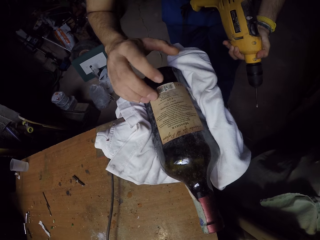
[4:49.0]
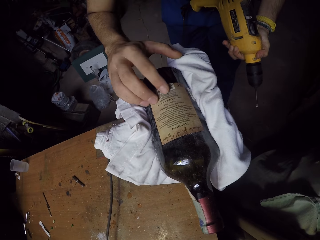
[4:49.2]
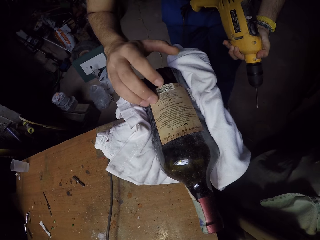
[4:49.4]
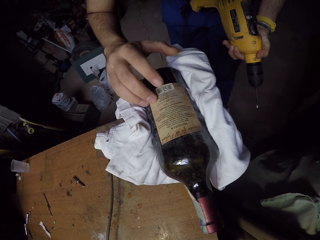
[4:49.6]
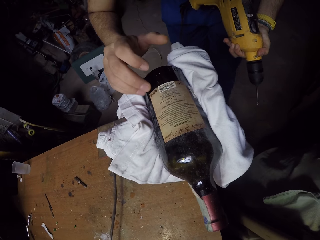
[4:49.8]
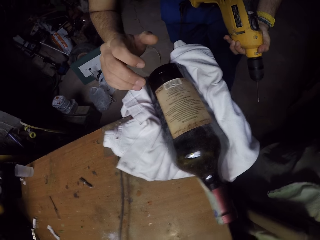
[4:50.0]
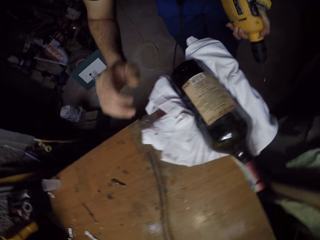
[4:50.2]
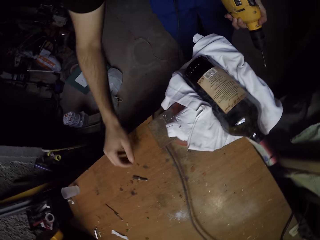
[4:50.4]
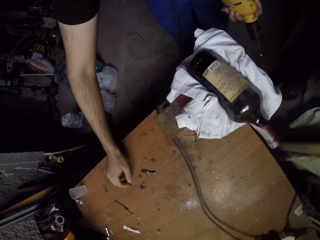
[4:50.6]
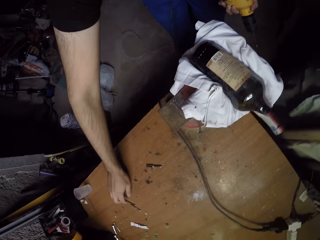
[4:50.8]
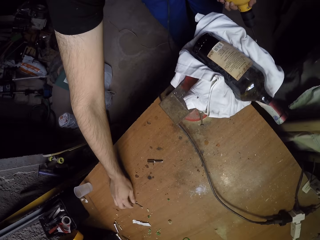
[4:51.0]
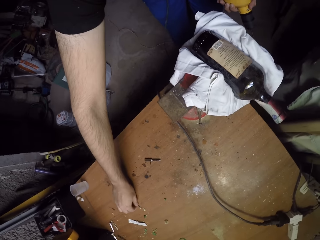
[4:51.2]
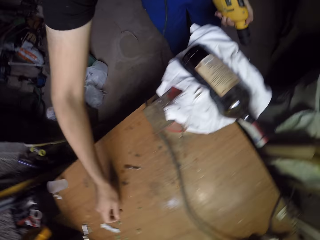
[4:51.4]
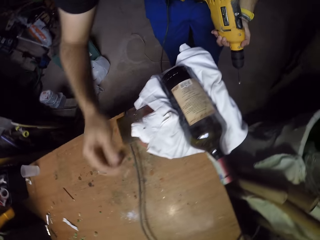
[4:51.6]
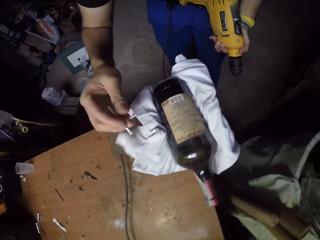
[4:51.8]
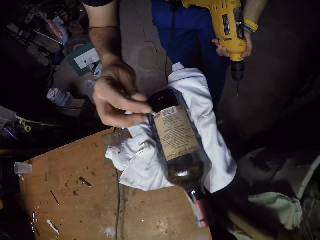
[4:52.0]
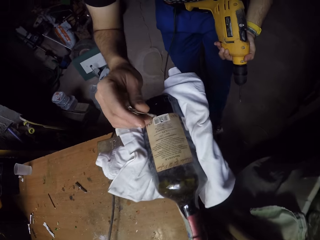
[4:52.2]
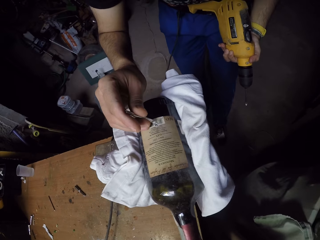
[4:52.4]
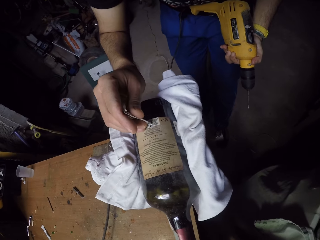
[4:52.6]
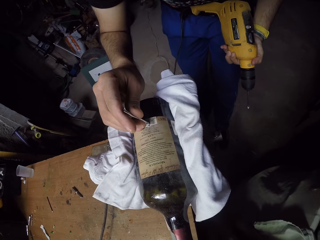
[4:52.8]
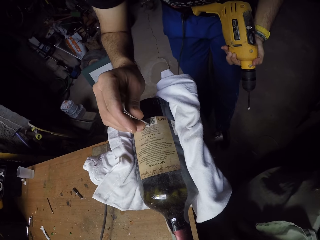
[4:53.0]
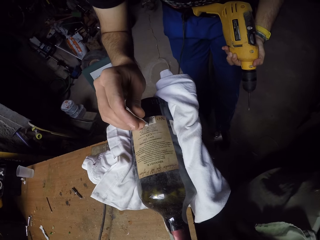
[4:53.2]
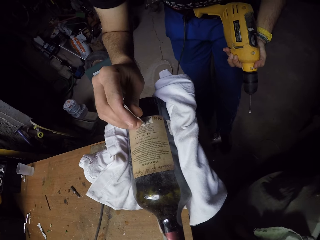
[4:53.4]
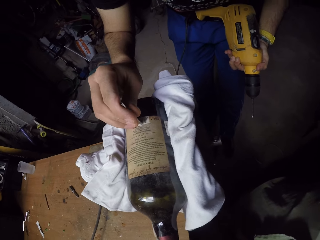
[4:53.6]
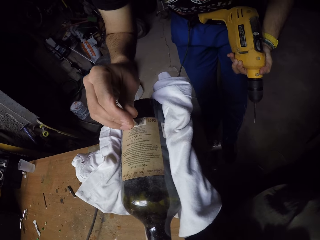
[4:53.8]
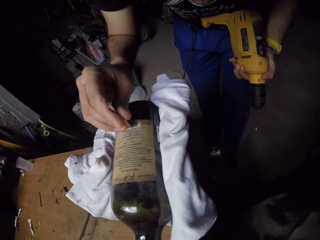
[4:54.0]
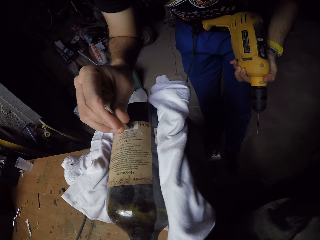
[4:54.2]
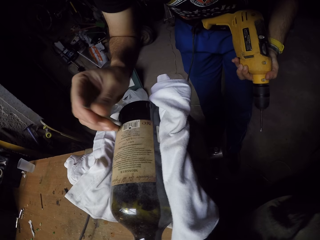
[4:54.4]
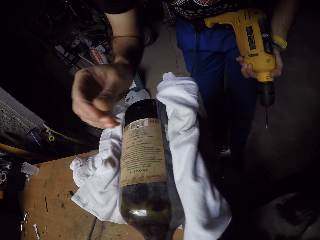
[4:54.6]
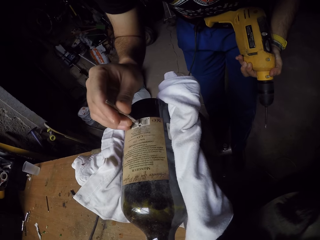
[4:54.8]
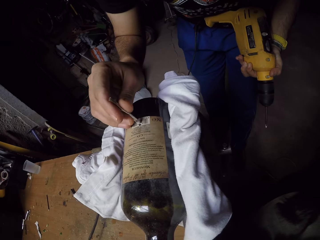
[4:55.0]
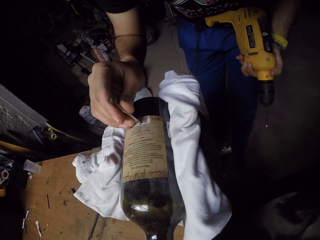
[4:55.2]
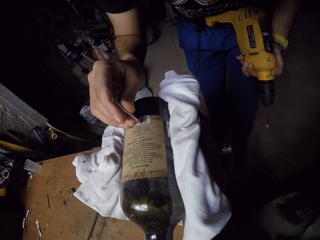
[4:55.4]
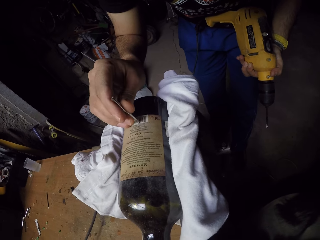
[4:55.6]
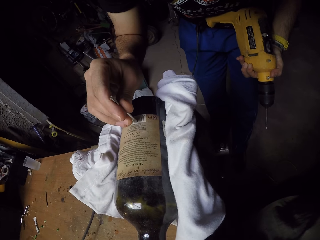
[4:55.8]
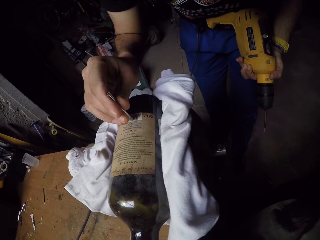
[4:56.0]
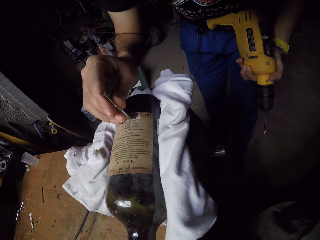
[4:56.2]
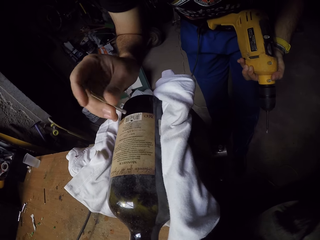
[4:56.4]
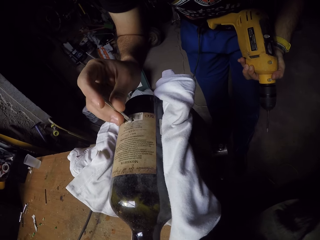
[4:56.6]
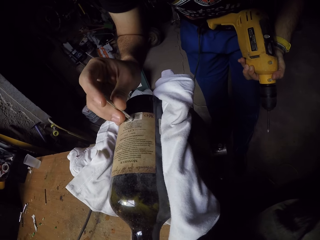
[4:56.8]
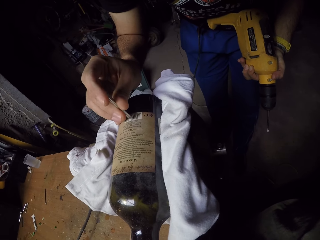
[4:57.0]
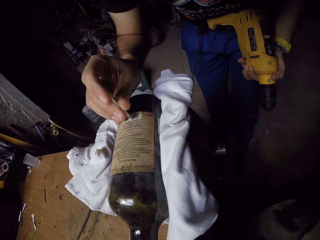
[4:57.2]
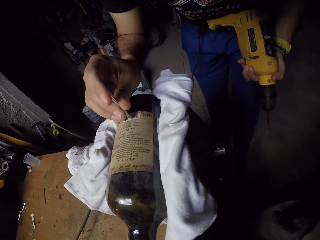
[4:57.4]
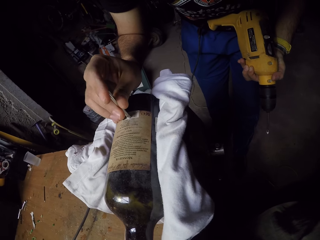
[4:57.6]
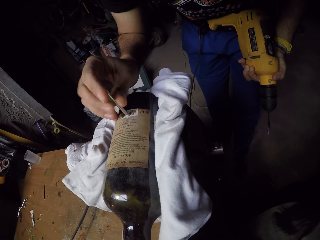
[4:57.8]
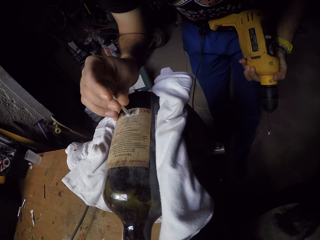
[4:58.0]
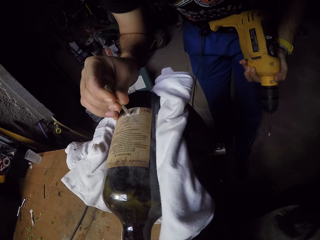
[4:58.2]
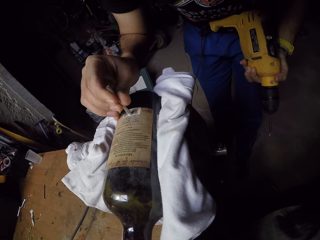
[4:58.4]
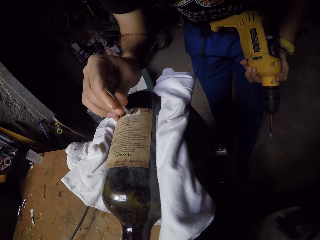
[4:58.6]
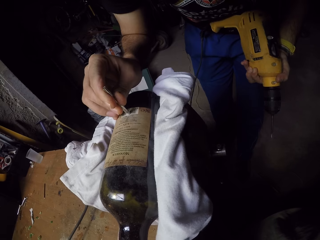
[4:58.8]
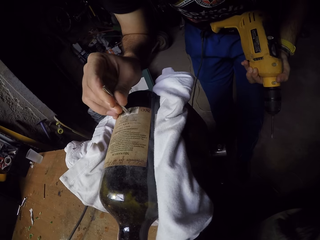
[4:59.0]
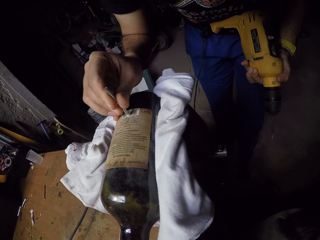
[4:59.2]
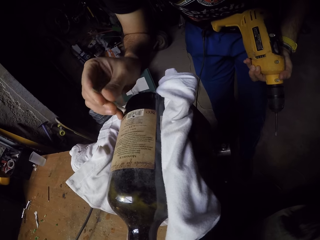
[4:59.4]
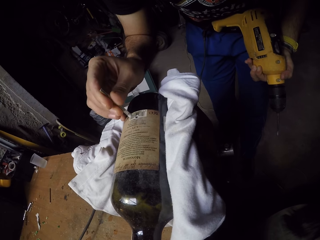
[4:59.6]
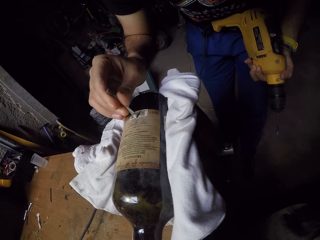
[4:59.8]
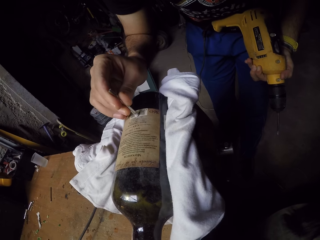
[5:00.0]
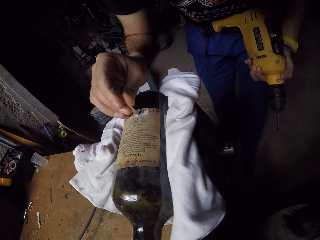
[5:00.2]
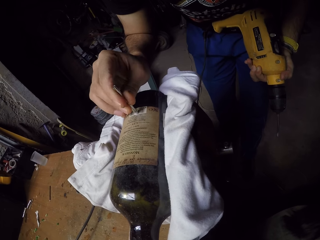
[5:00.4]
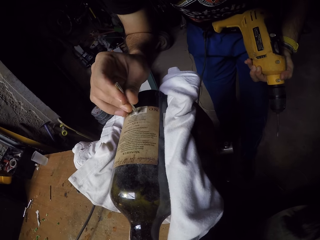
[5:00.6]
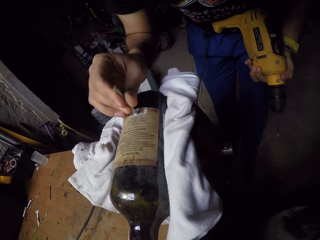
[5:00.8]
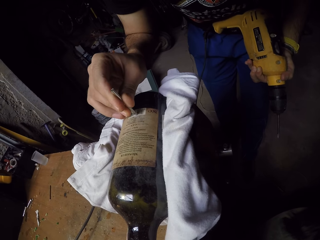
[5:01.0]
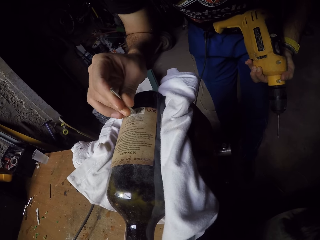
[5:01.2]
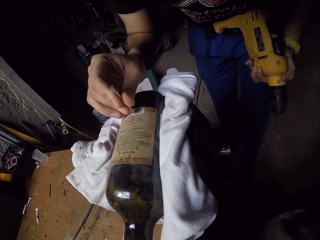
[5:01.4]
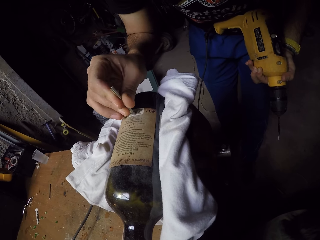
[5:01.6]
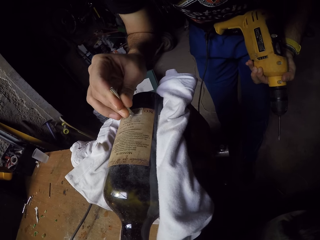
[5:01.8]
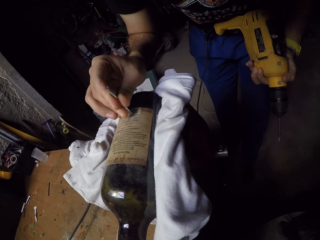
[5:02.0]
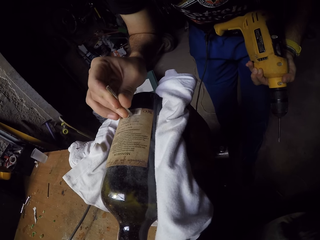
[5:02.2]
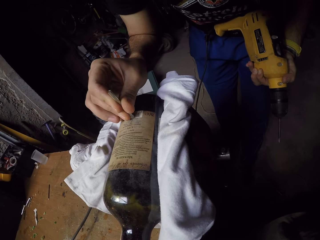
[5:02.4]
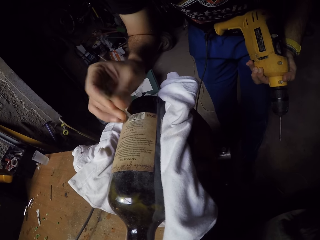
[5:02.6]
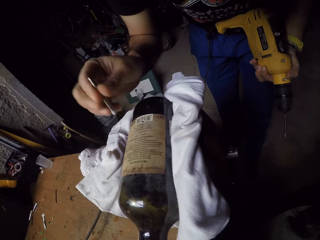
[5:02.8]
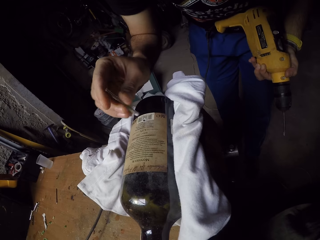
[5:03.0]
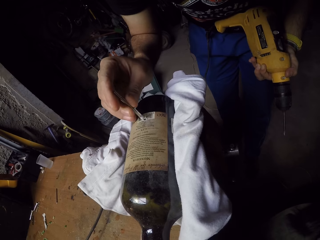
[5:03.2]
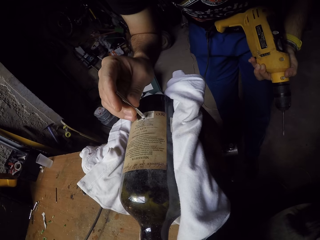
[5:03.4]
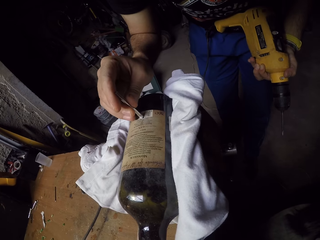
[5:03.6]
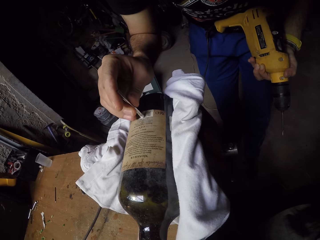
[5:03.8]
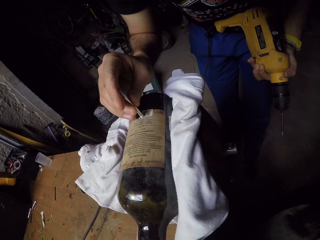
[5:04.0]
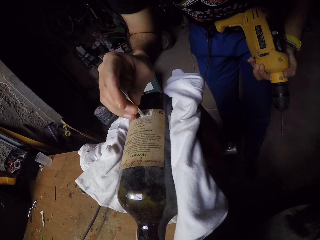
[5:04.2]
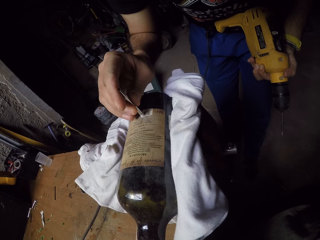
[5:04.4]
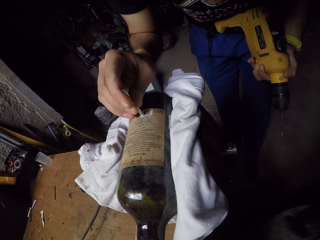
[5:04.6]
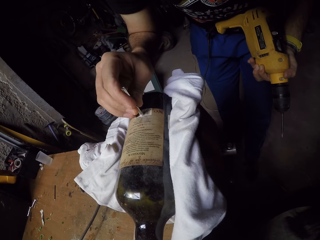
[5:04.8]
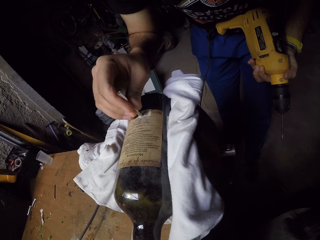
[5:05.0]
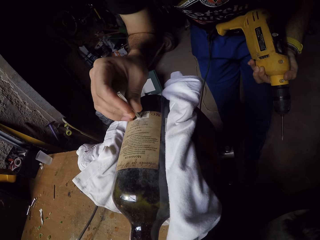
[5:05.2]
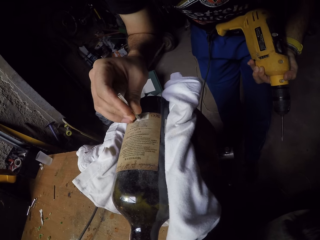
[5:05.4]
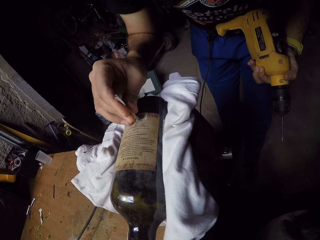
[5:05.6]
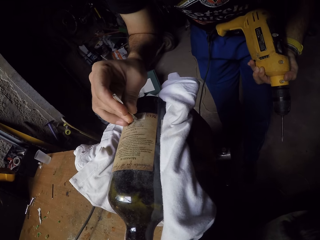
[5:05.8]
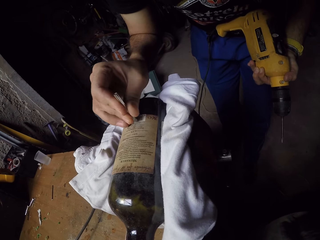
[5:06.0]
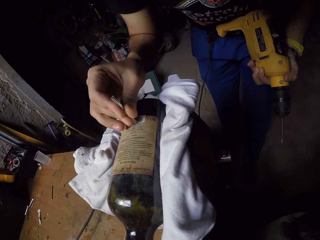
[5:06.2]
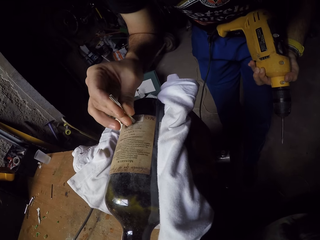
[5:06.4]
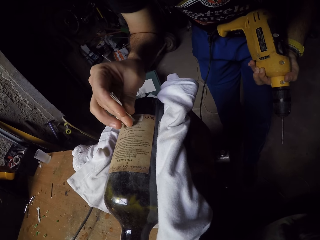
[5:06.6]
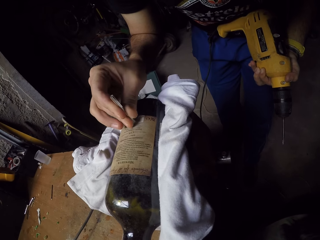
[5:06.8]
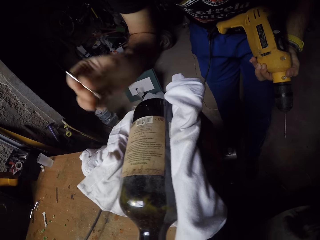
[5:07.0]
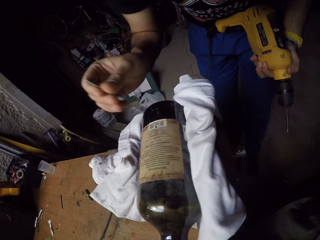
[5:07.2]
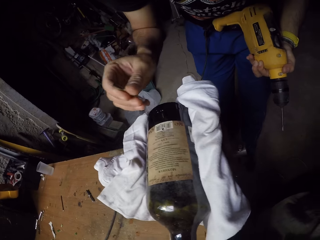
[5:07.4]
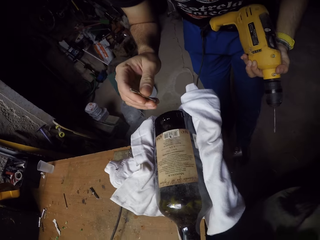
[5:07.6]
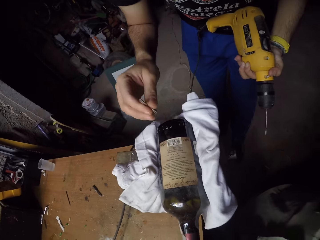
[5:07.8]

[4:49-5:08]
The camera wearer rubs the hole on the bottle with his right hand. He picks up a drill bit from the table with his right hand. He inserts the drill bit into the hole on the bottle with his right hand. He removes the drill bit from the bottle with his right hand. He inserts the drill bit into the hole on the bottle with his right hand. He removes the drill bit from the bottle with his right hand. He inserts the drill bit into the hole on the bottle with his right hand. He removes the drill bit from the bottle with his right hand. He inserts the drill bit into the hole on the bottle with his right hand. He removes the drill bit from the bottle with his right hand. He inserts the drill bit into the hole on the bottle with his right hand. He removes the drill bit from the bottle with his right hand.

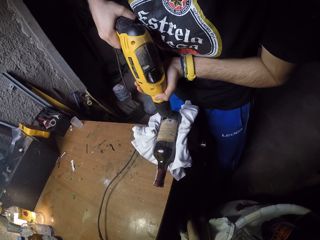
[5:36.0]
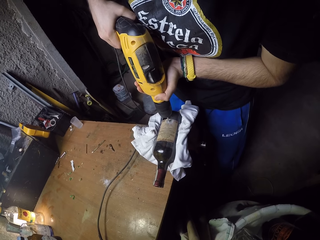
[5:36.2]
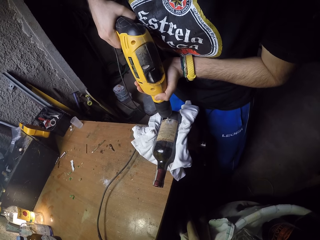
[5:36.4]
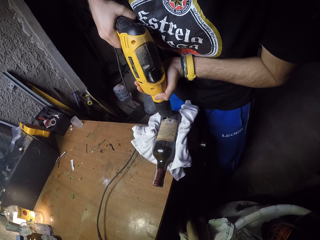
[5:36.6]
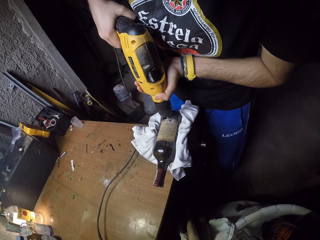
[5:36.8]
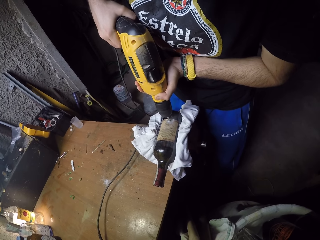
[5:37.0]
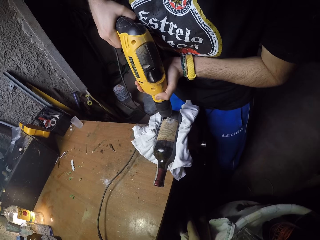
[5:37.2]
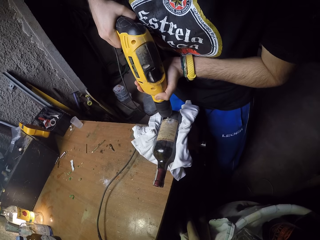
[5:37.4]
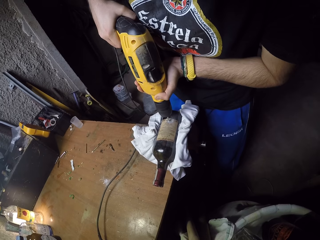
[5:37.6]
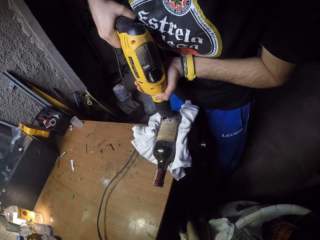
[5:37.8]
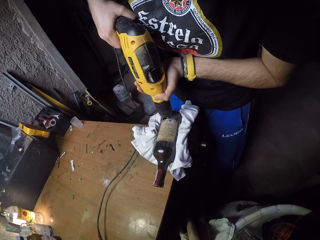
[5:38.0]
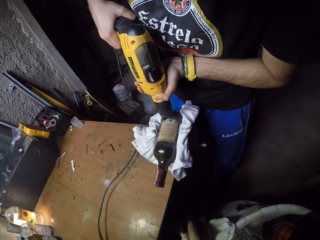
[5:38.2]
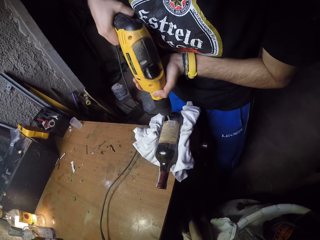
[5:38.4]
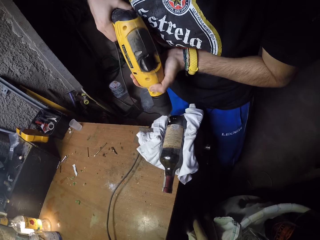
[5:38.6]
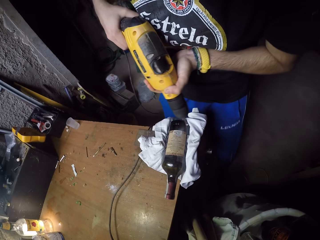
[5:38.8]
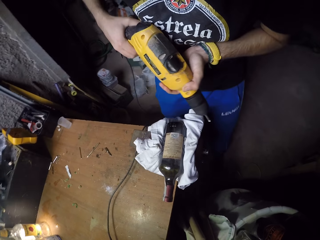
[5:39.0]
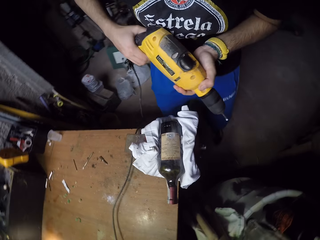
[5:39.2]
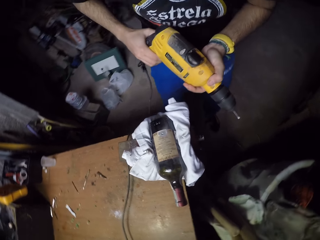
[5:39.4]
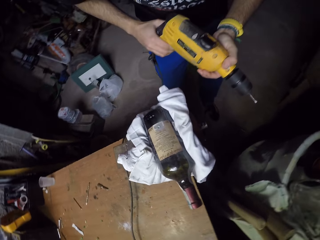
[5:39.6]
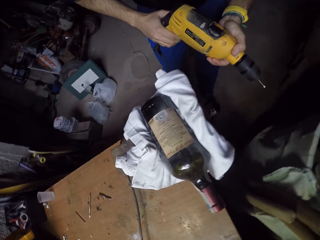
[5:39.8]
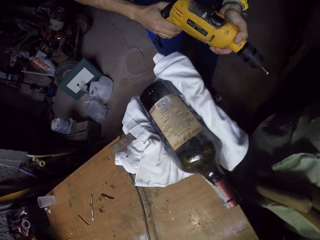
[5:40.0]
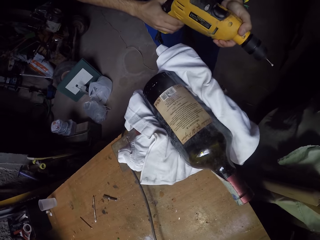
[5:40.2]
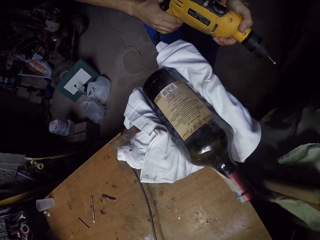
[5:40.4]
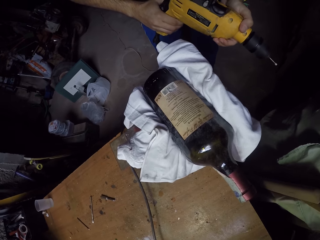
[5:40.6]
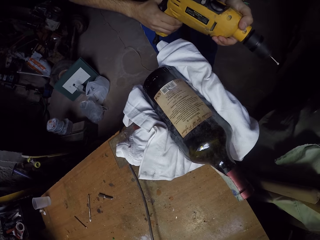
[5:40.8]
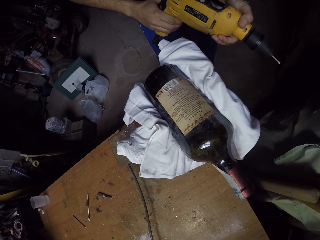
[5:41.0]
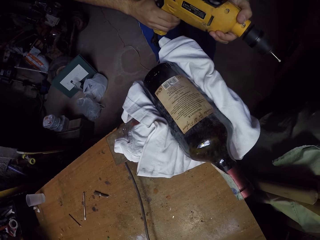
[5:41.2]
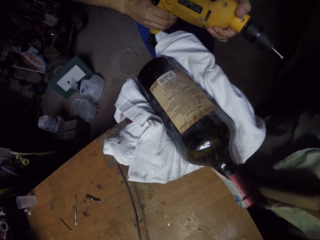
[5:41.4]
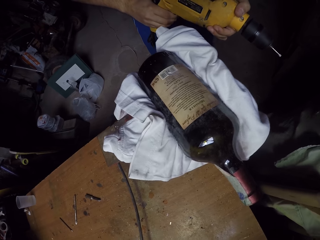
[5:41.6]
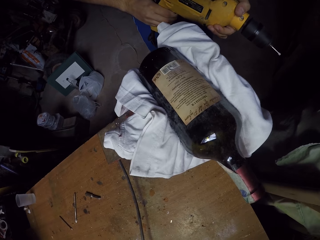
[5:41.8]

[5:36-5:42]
The camera wearer removes the drill from the bottle with both hands.
